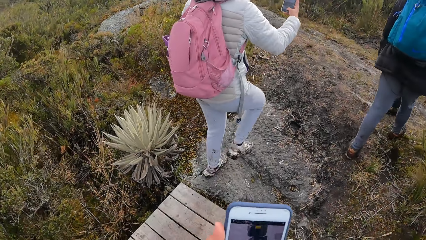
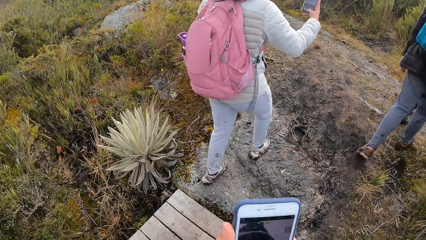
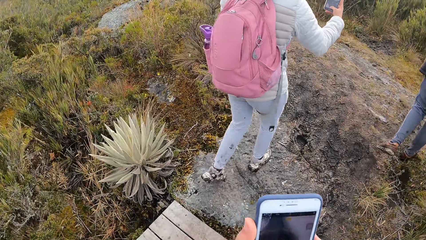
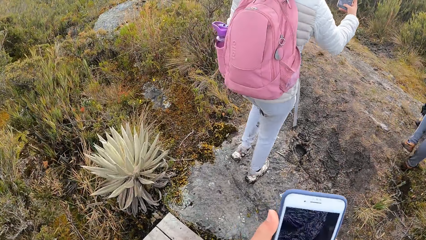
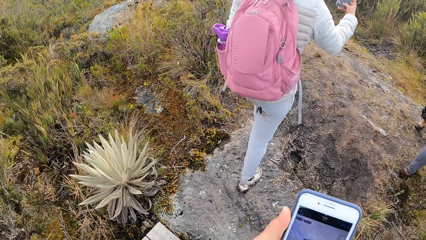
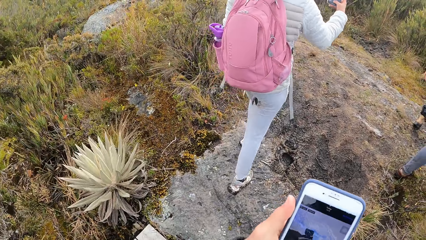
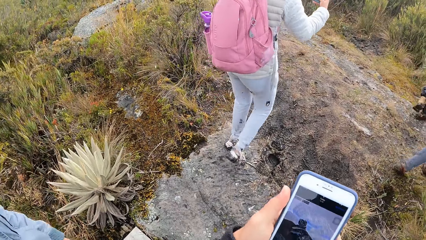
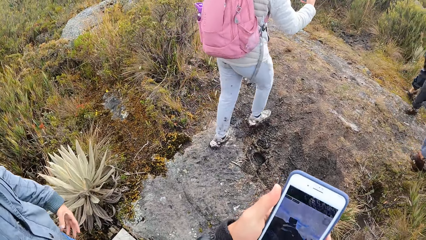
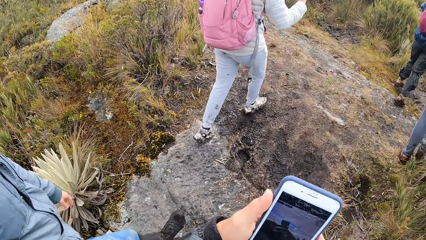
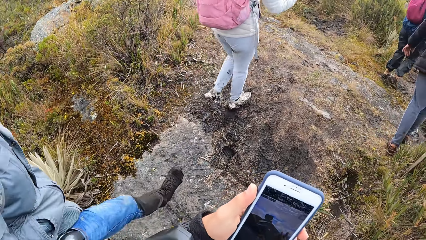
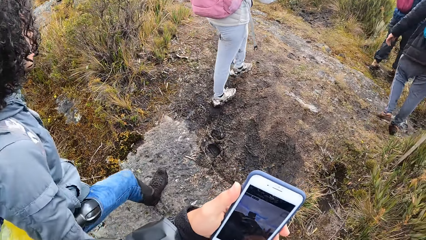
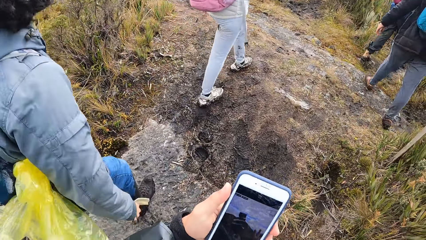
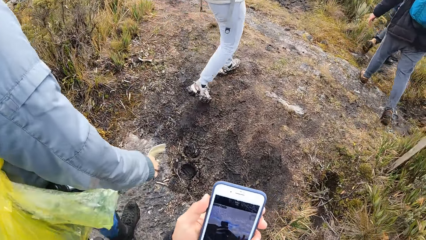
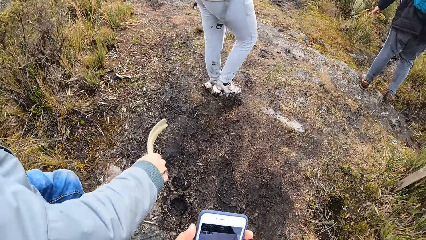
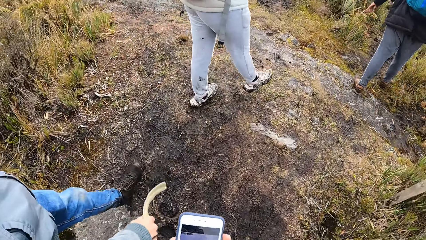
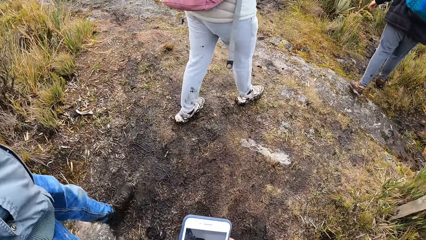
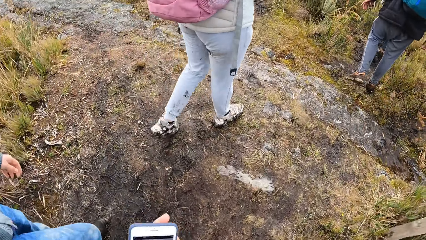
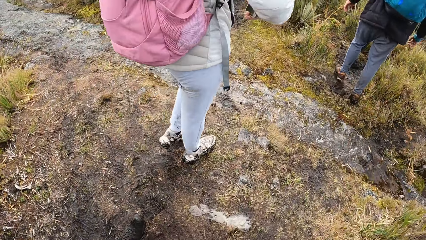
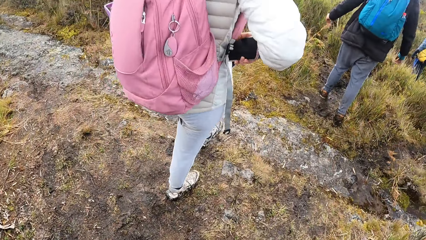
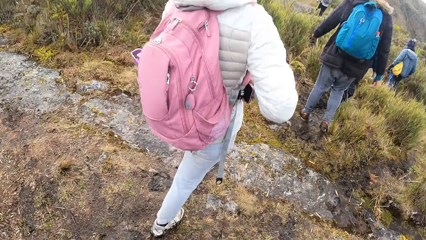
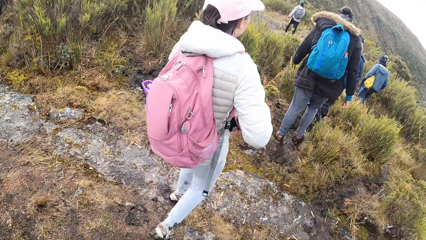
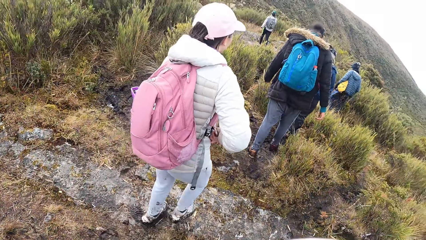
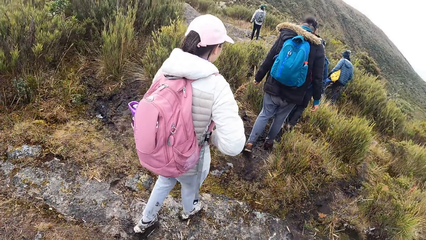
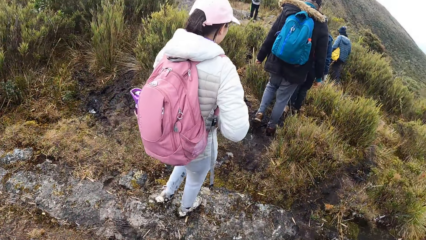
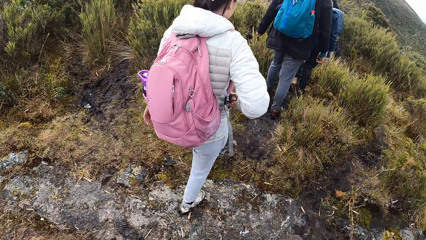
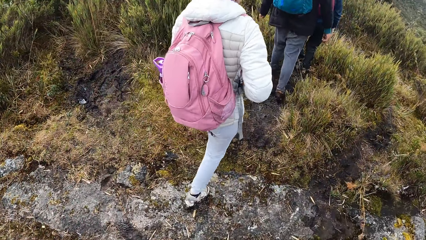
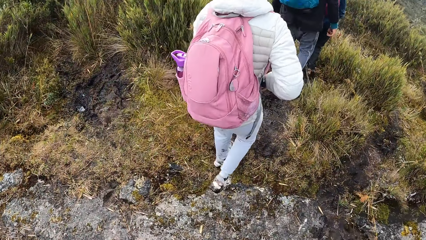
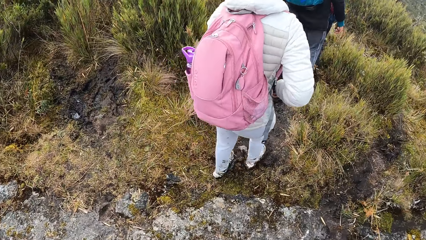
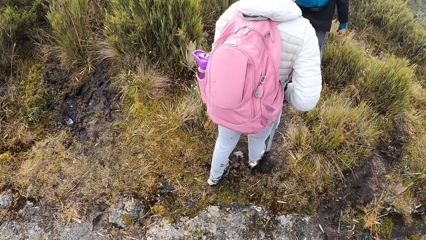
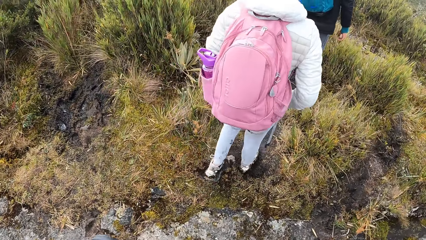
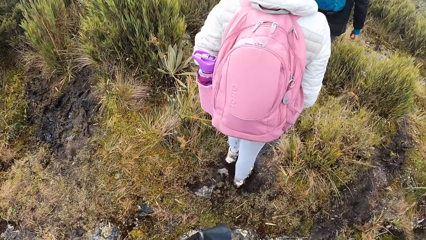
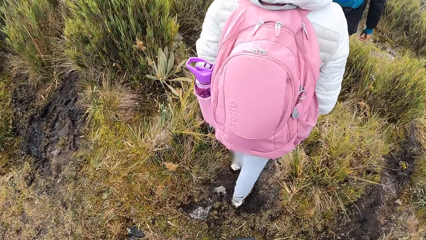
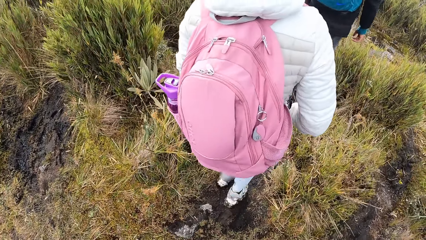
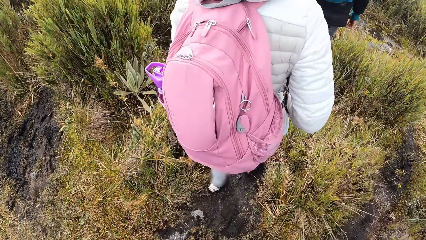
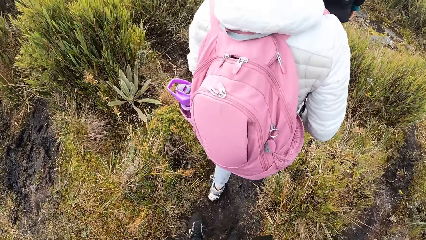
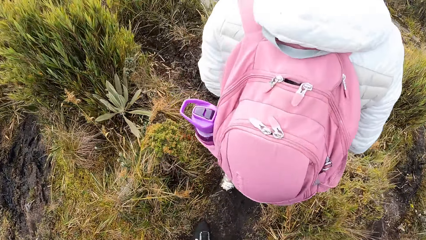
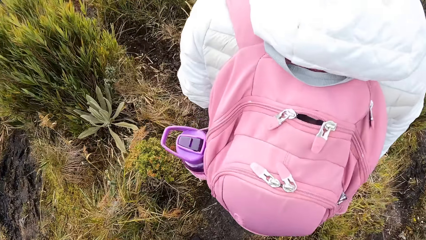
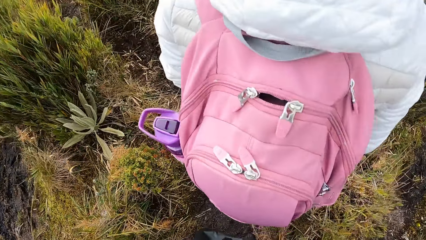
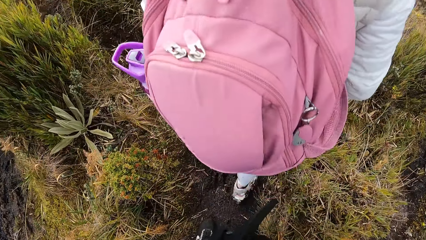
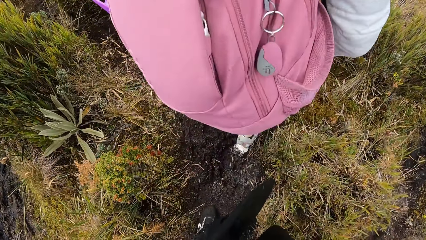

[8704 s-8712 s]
The camera wearer walks around in the compound.

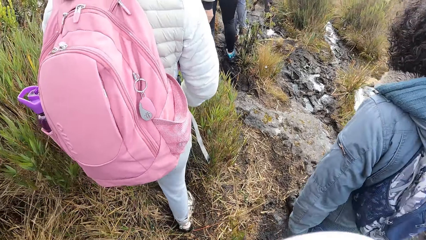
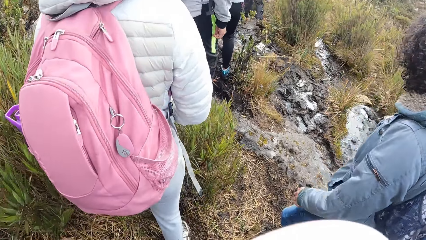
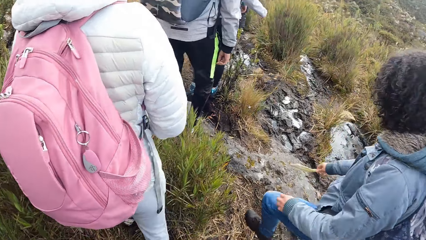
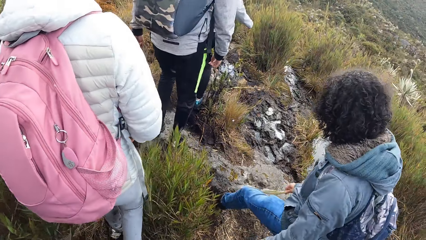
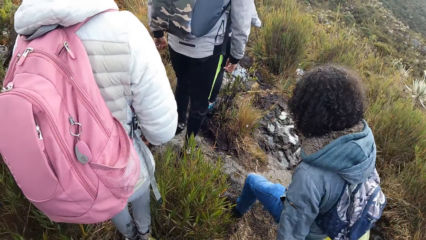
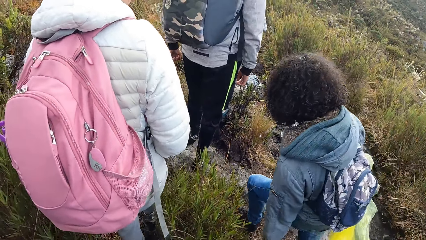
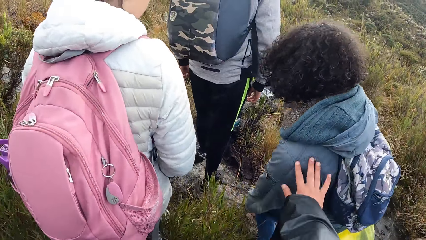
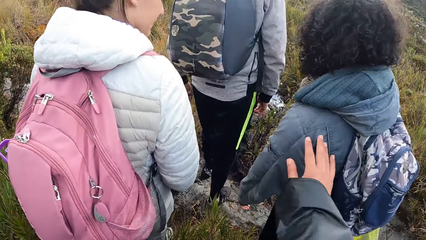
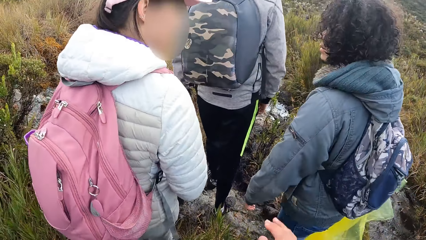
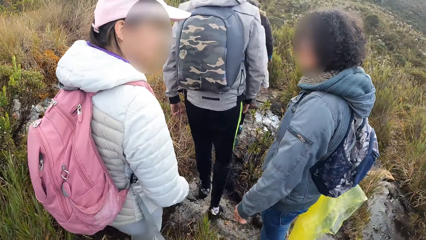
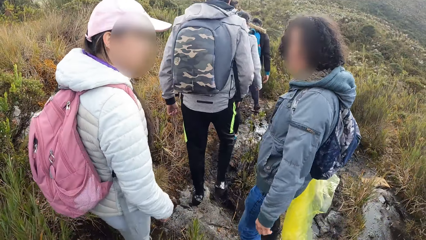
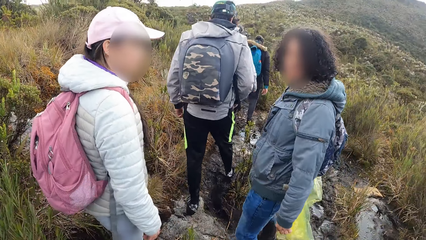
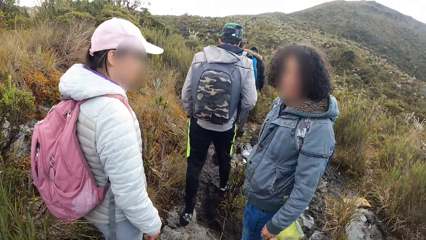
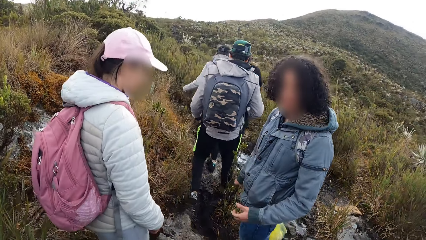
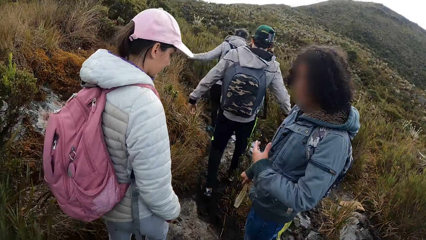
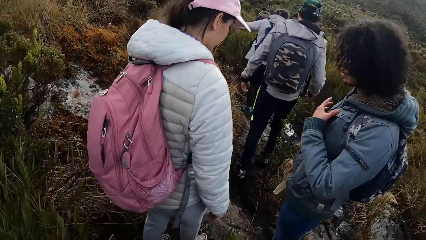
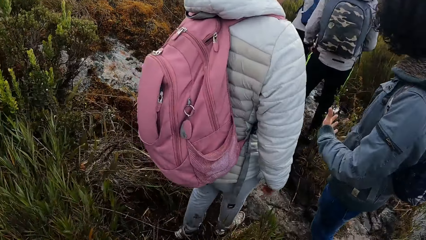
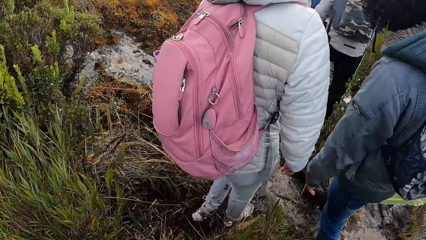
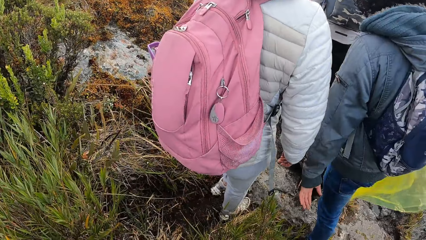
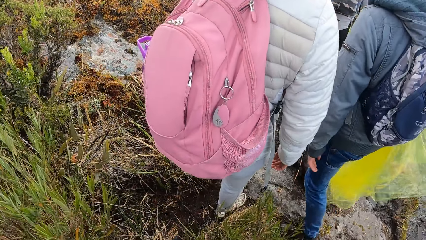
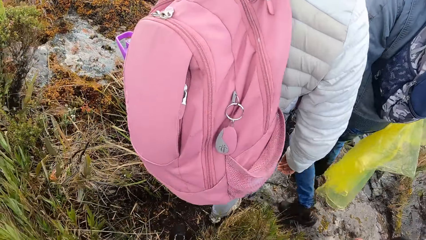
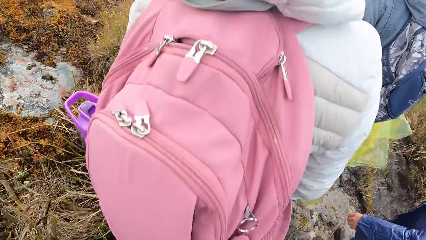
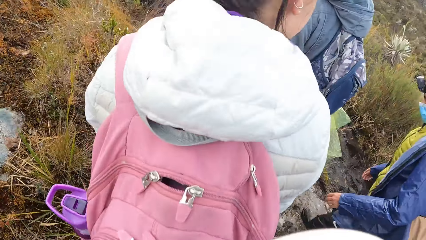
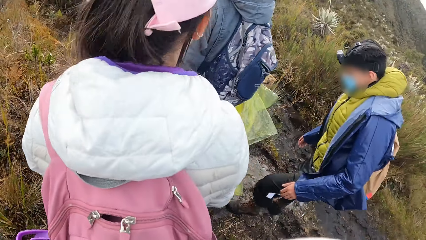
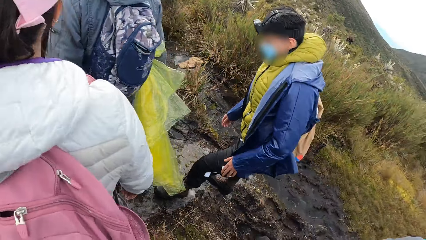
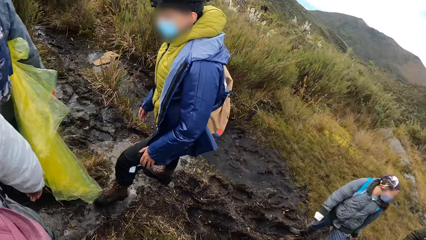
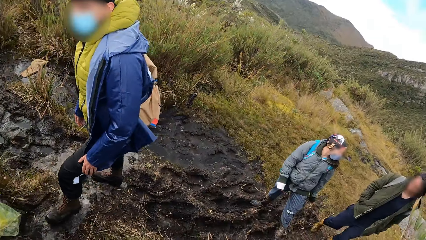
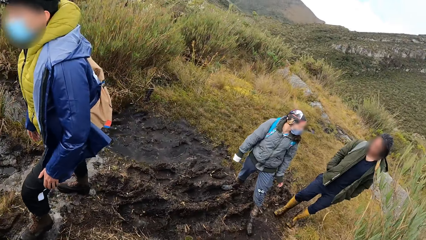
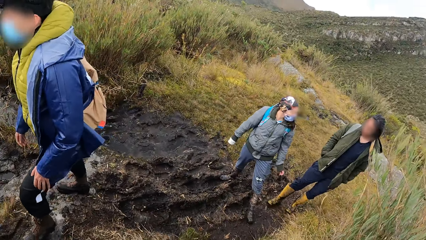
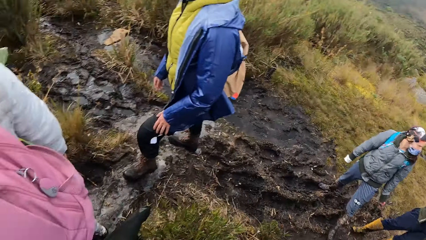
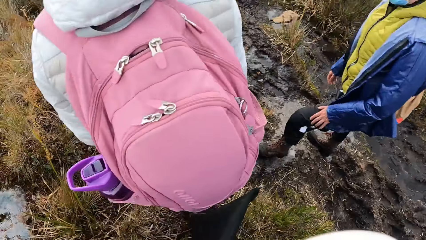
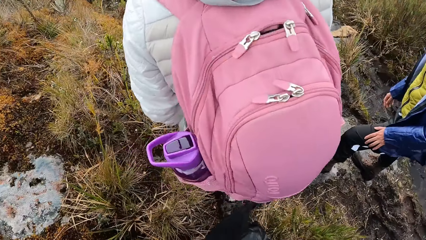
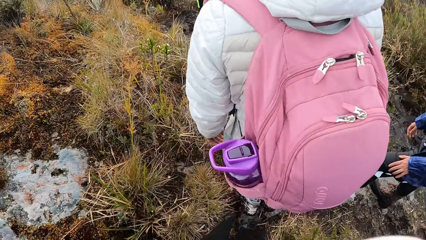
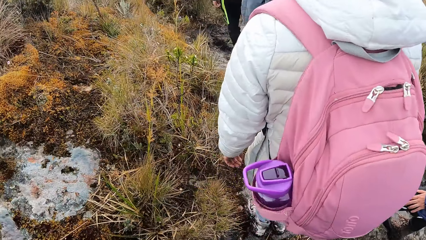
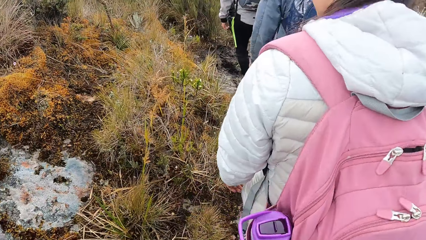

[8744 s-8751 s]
The camera wearer touches a man with her right hand. The man and another person look towards the camera wearer. The man adjusts a hand. The man and the other person walk on a path. The camera wearer looks around the compound.
